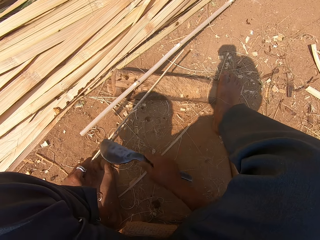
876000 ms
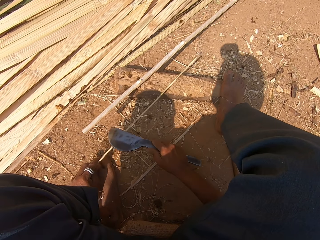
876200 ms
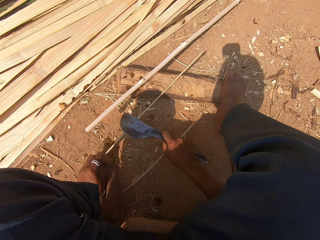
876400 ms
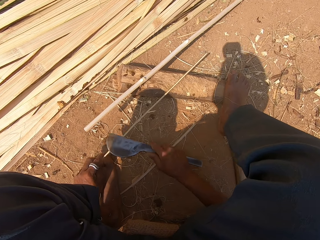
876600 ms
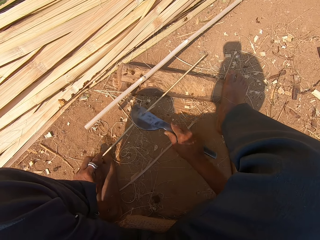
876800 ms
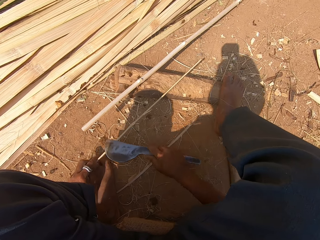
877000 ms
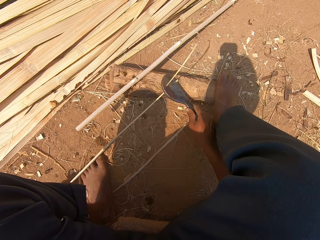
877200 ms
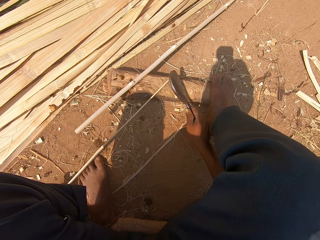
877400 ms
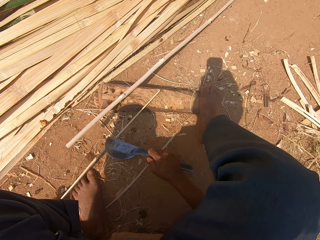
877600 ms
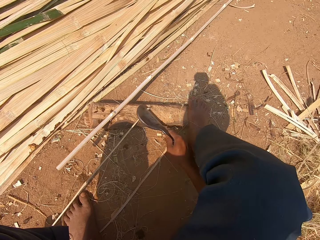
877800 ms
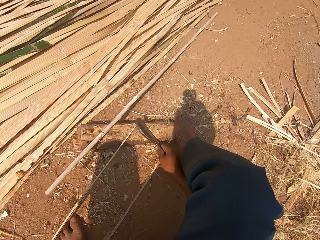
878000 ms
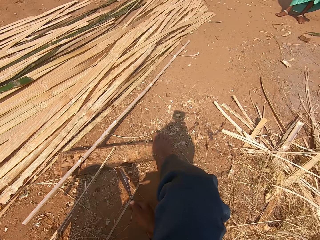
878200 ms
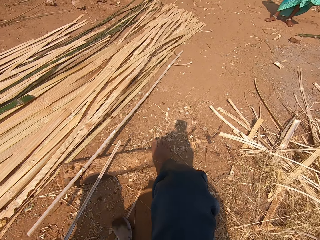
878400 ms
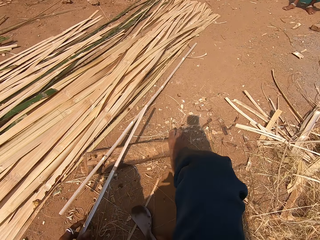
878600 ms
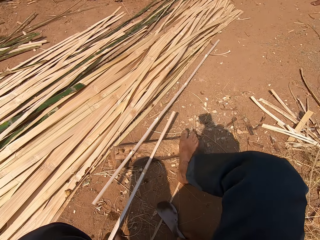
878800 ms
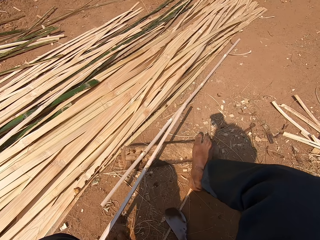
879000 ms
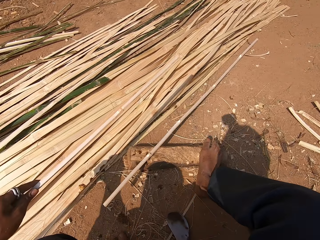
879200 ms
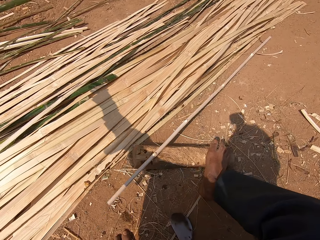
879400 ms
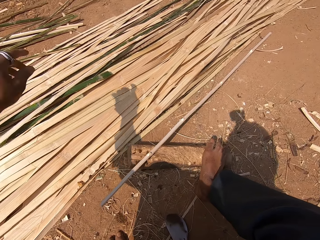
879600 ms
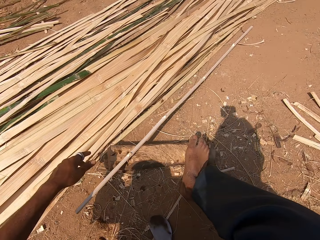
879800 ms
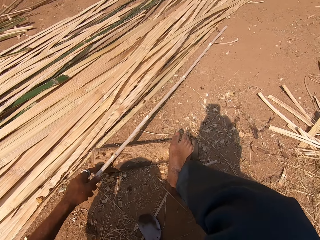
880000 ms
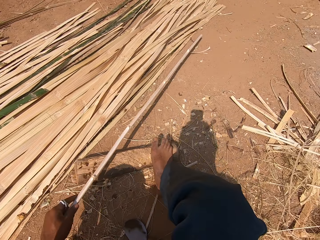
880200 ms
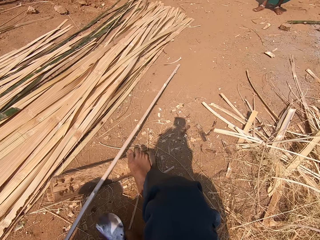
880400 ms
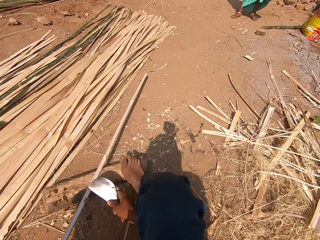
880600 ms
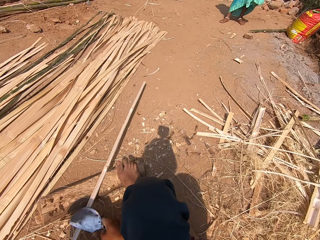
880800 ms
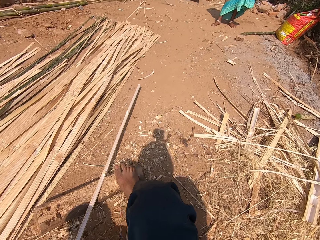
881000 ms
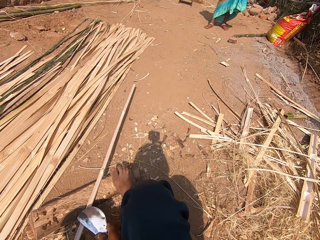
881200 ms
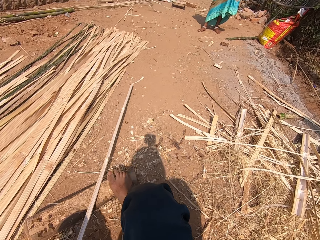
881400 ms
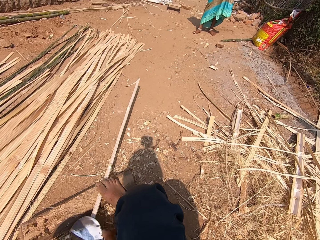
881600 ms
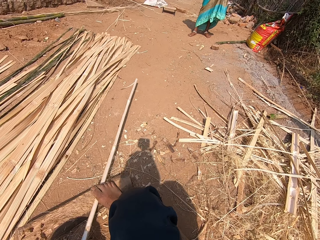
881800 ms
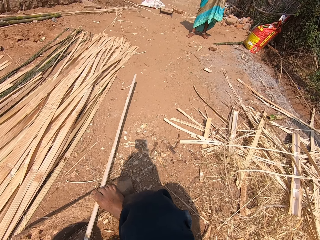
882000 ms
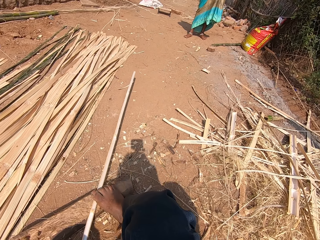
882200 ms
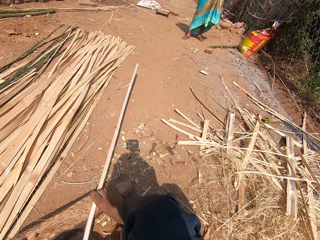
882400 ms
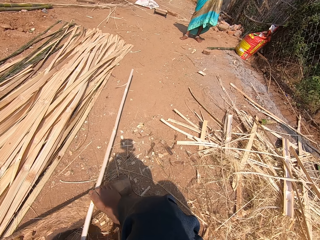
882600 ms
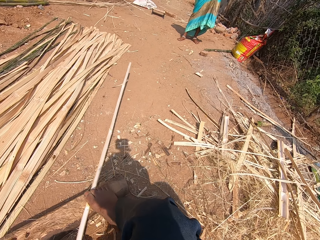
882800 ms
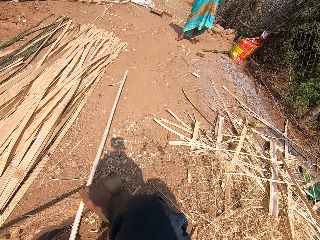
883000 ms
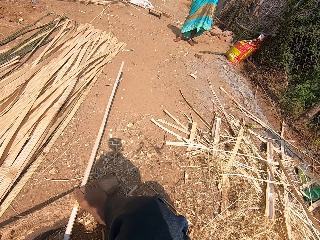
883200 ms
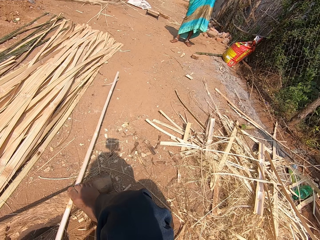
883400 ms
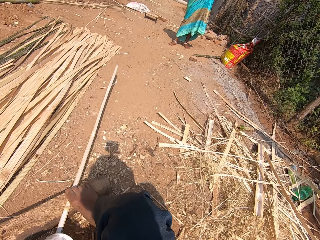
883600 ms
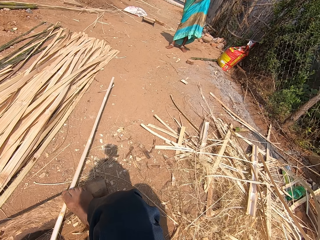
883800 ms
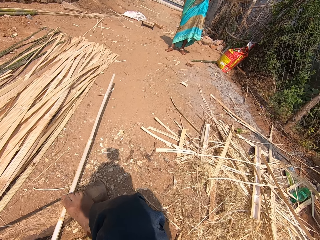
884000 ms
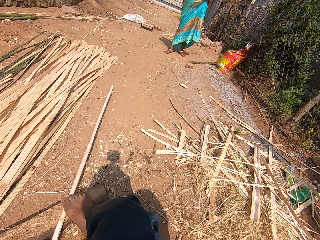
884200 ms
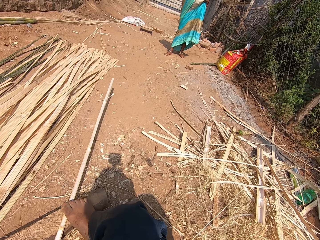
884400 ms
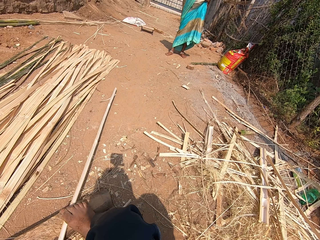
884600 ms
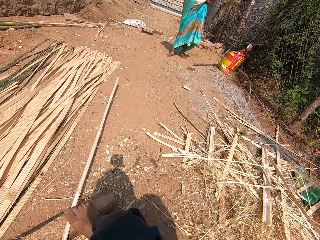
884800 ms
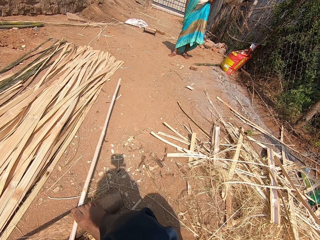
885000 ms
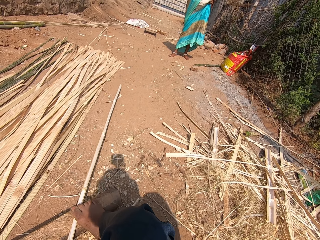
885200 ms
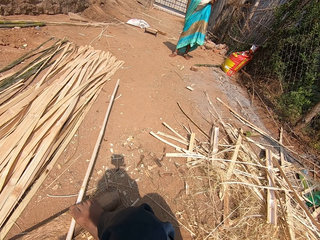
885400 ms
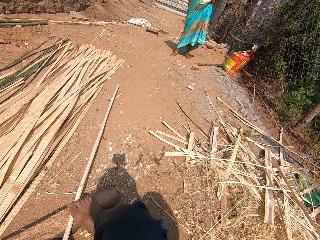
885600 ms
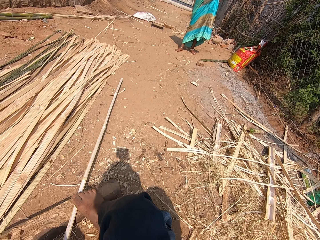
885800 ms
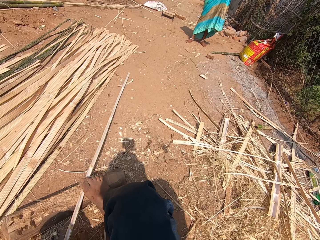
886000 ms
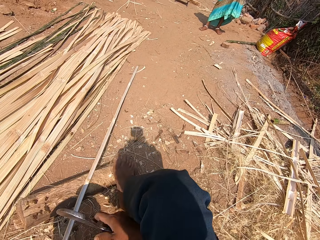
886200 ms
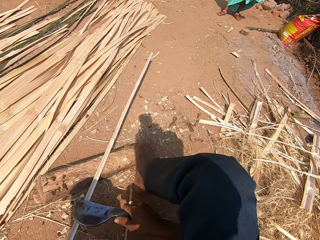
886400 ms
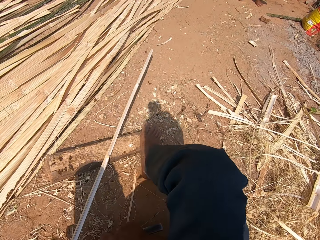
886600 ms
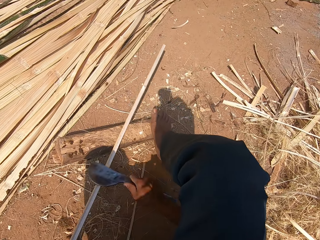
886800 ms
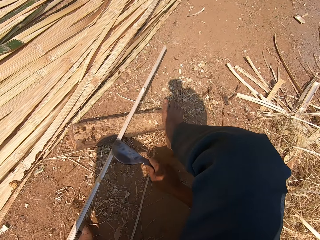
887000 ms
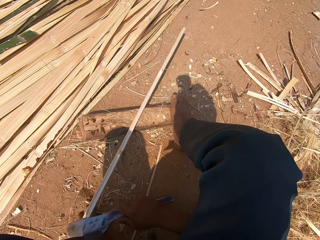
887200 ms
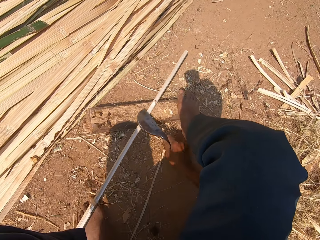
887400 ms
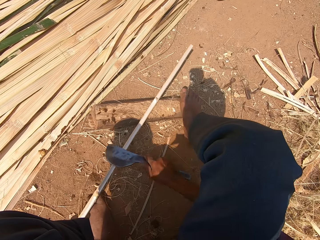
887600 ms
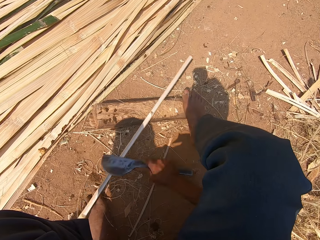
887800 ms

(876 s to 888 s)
The camera wearer drops a machete. They throw a bamboo stick aside. They pick up another bamboo stick. They chop the reed. They sharpen the bamboo stick.

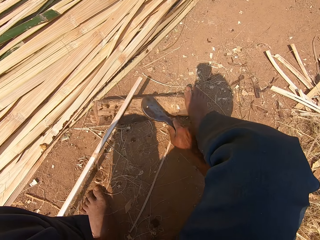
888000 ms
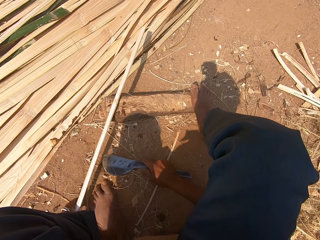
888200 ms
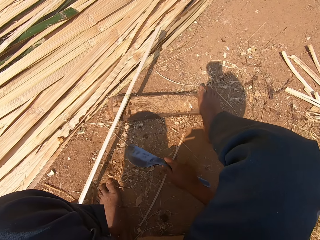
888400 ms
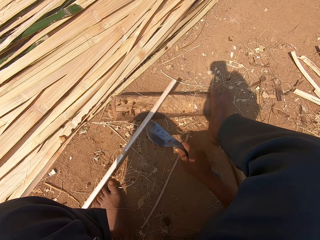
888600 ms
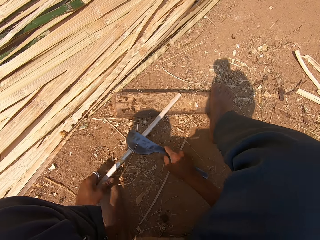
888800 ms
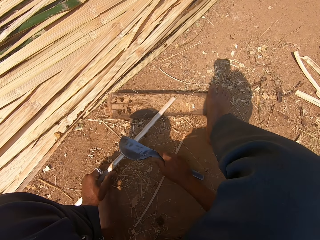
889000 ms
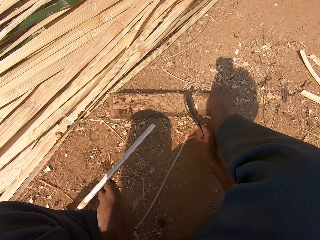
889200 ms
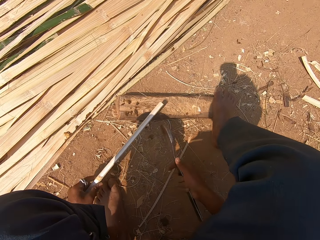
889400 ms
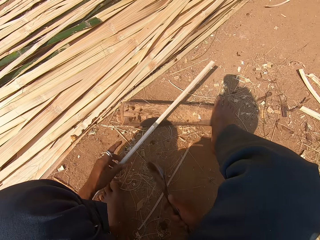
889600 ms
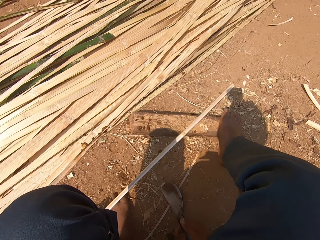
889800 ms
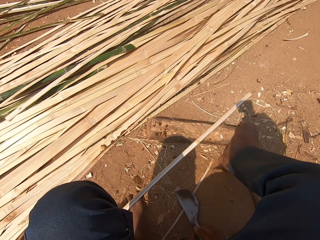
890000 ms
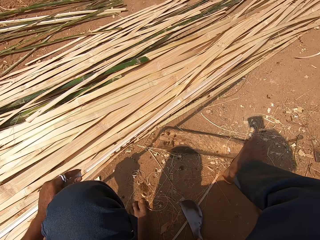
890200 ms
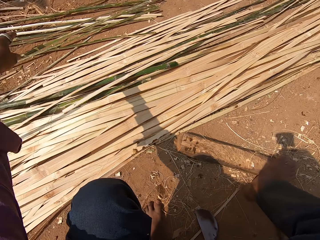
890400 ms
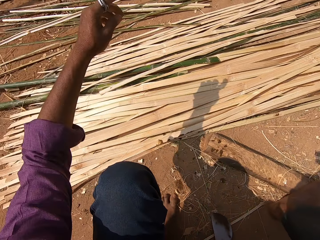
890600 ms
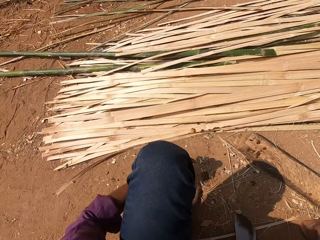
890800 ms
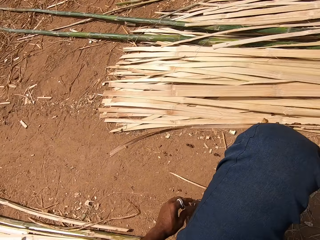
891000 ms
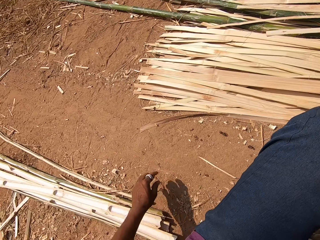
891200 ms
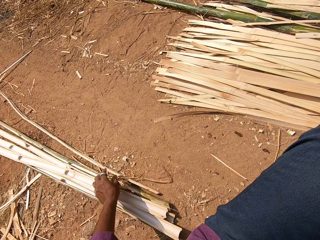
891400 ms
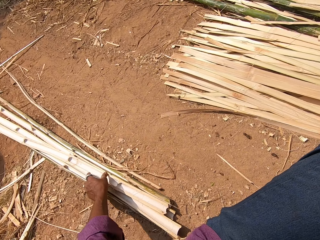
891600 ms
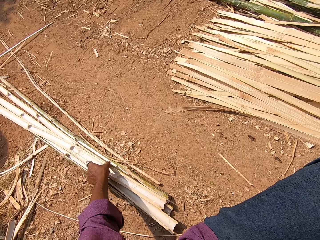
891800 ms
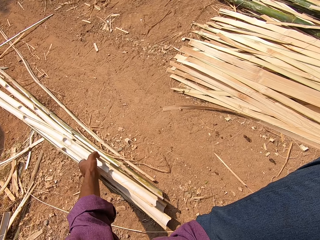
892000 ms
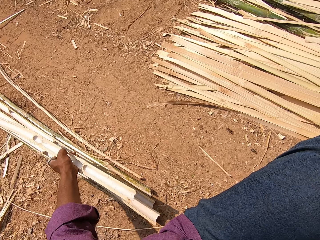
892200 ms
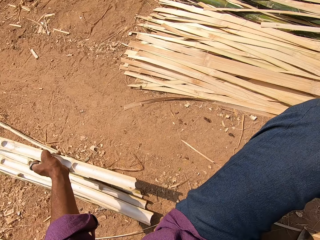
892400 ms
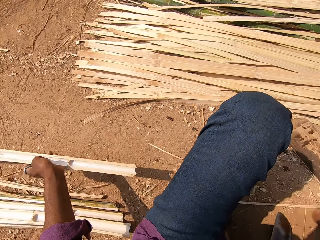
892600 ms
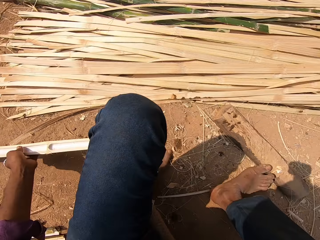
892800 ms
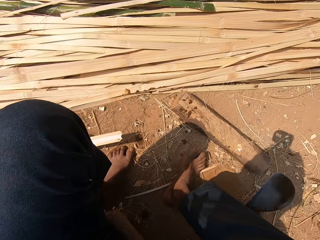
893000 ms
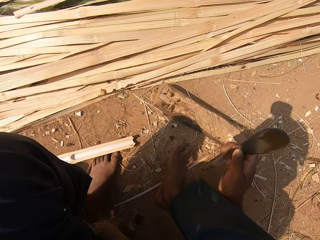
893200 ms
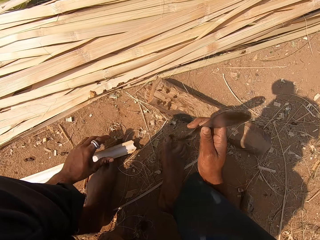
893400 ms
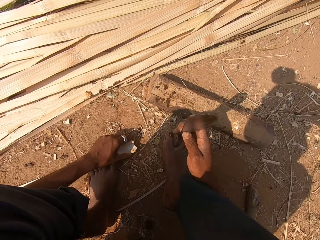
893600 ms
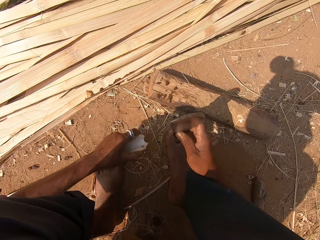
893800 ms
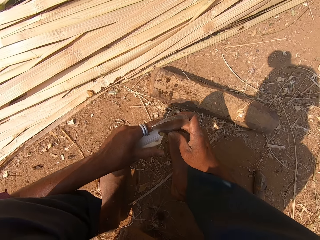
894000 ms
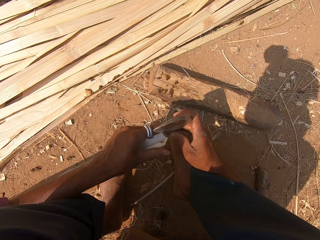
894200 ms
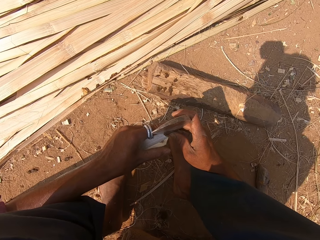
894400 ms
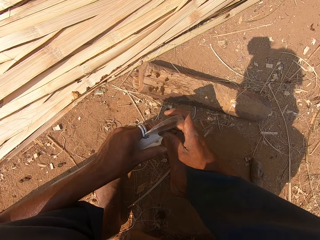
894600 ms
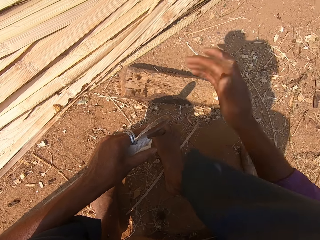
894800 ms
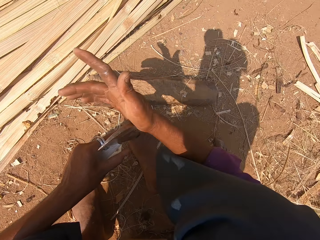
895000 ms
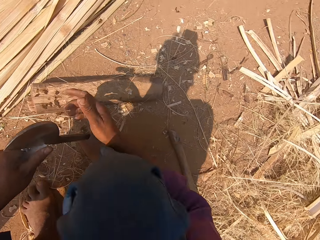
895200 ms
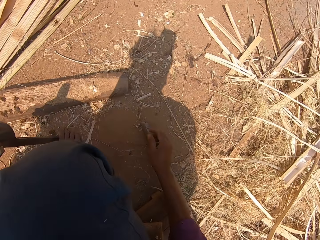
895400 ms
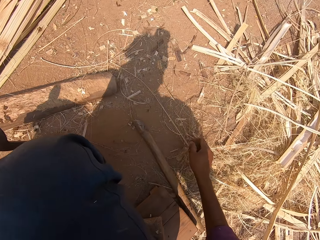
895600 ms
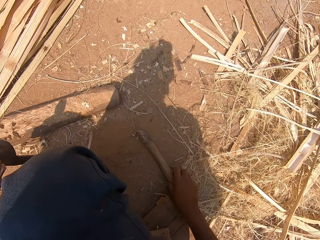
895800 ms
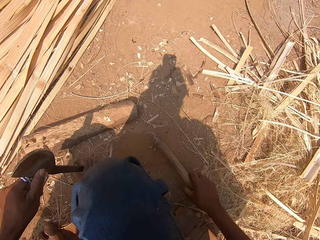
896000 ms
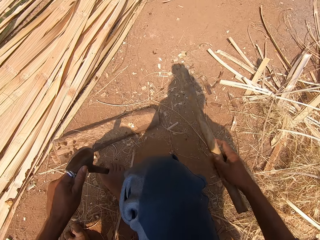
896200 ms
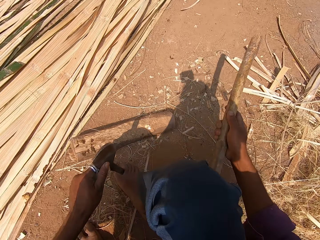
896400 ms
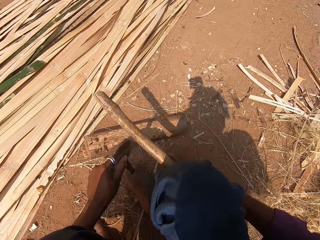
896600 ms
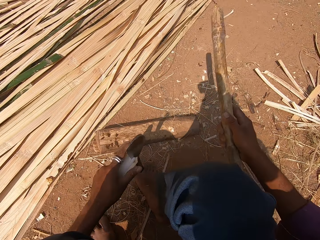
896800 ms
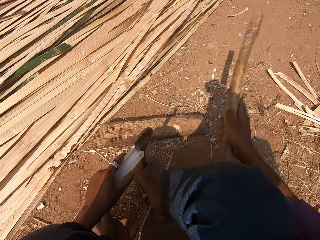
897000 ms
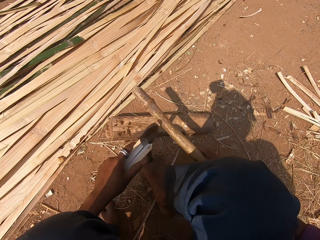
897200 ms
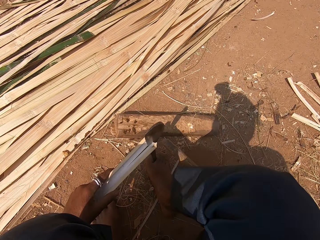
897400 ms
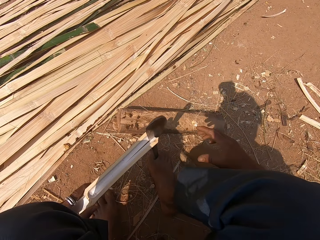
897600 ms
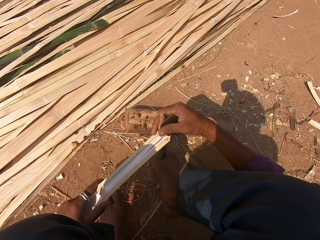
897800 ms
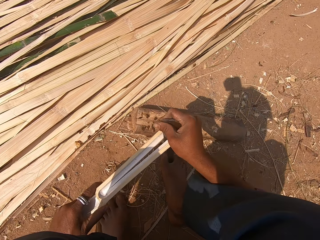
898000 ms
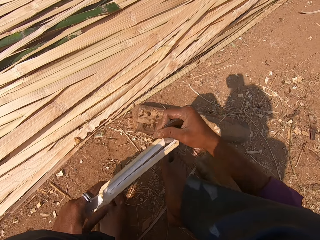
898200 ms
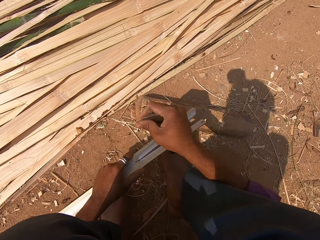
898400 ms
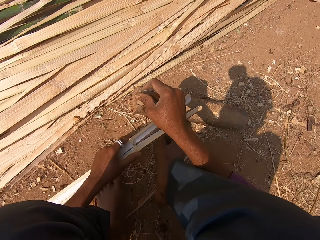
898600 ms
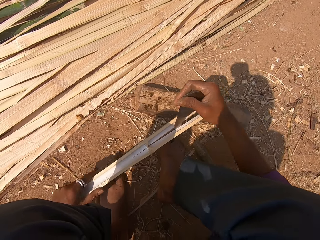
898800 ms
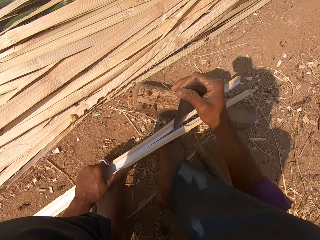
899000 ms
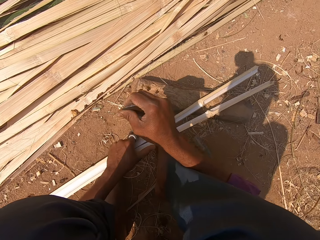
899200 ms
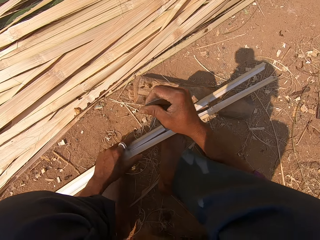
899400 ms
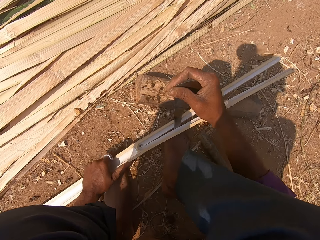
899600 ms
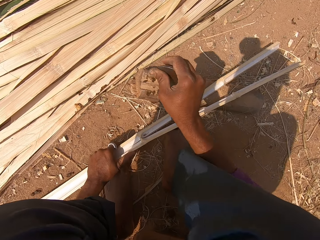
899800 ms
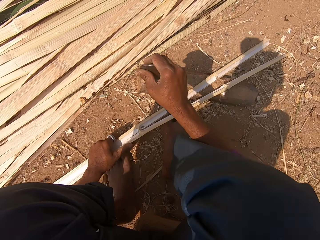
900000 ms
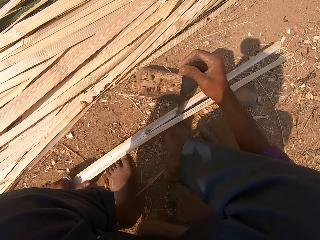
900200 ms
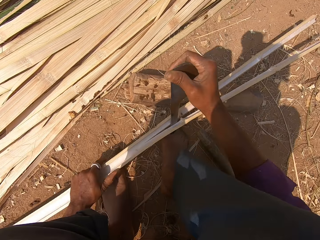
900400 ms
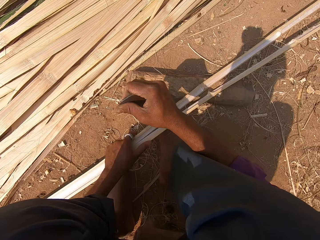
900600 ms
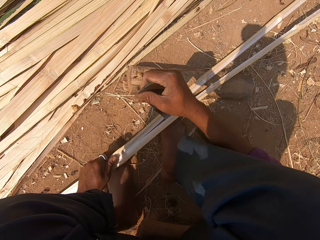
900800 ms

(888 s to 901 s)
The camera wearer throws a bamboo stick. They pick up another bamboo stick. They pick up a sickle. They cut the bamboo stick with the sickle. They pick up some wood. They hit the sickle with the wood. They pick up a bamboo stick. They cut the bamboo stick with a machete. They put the wood down.
